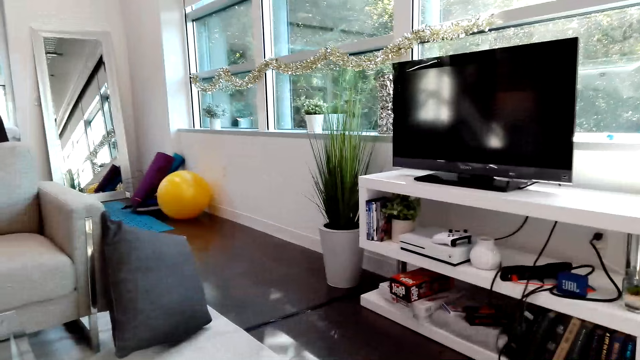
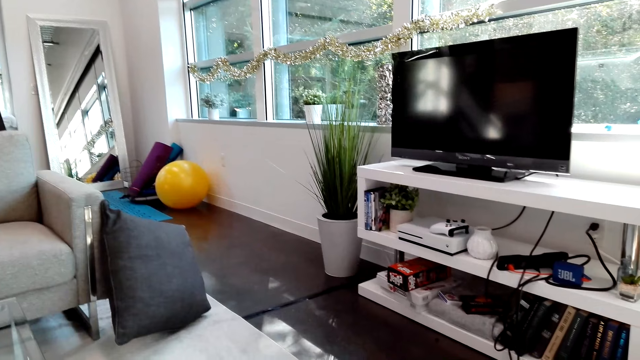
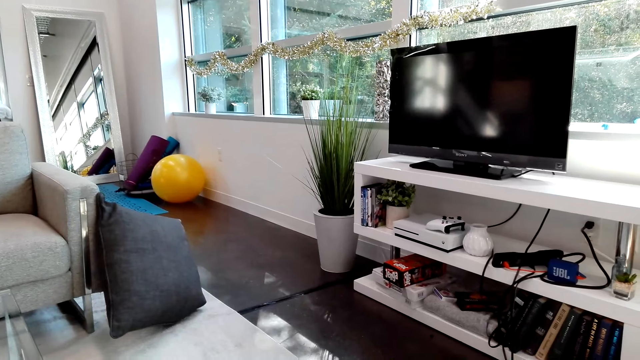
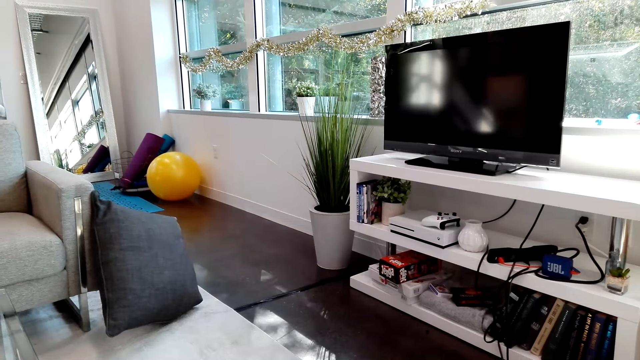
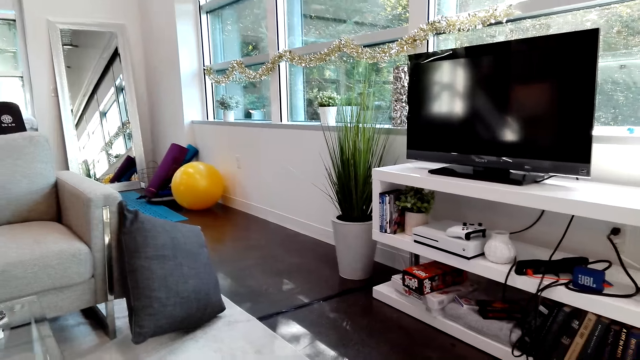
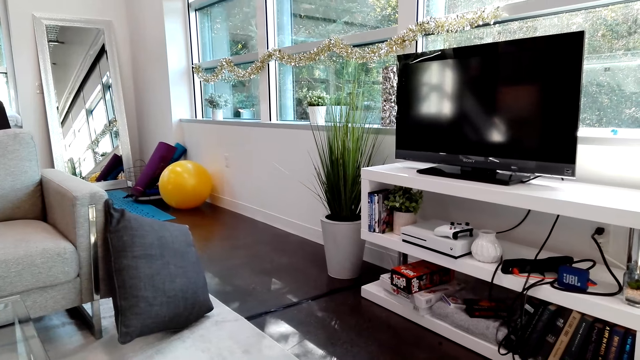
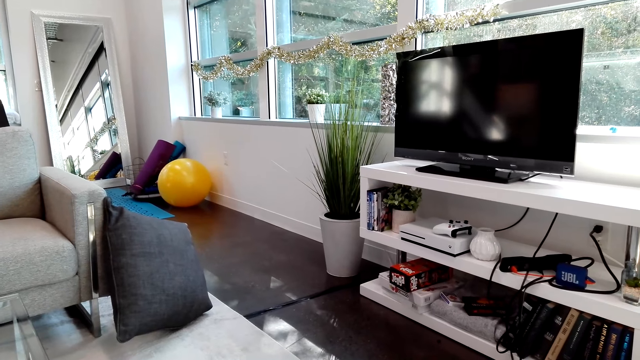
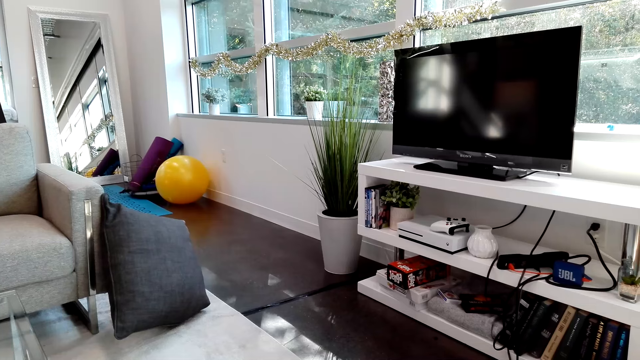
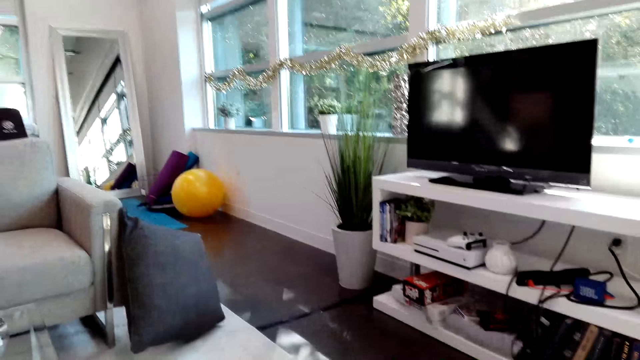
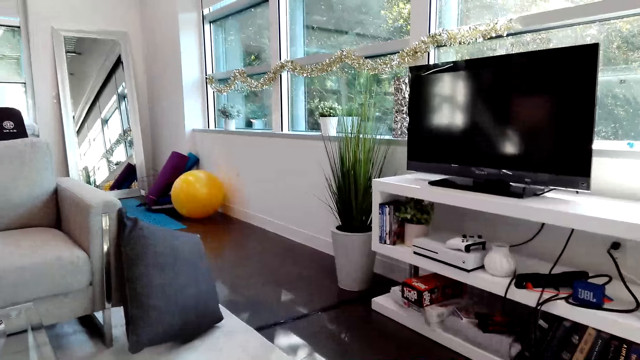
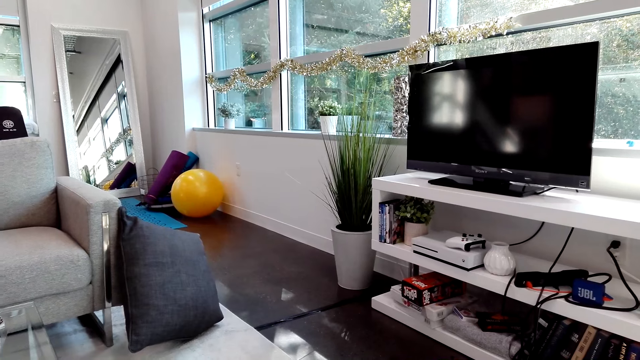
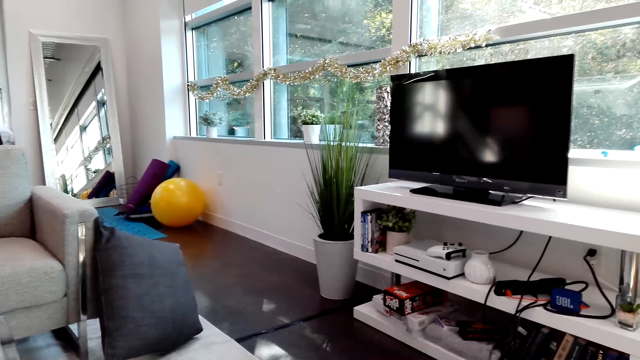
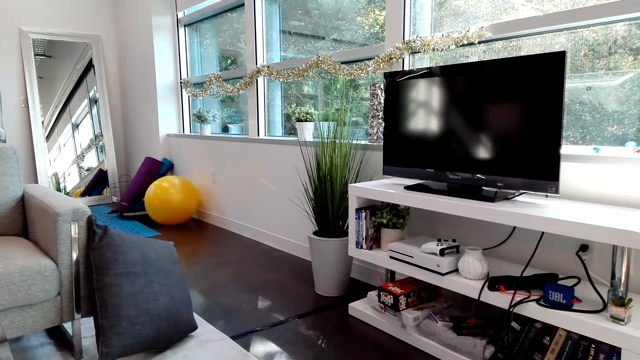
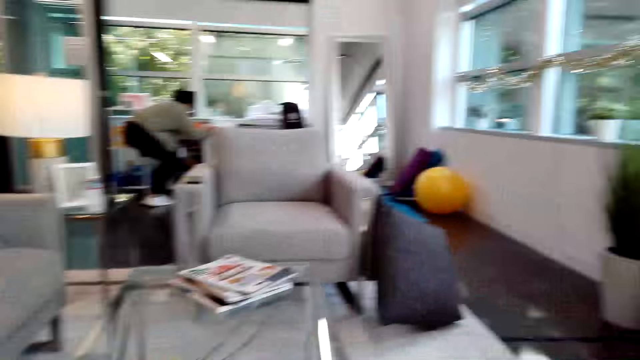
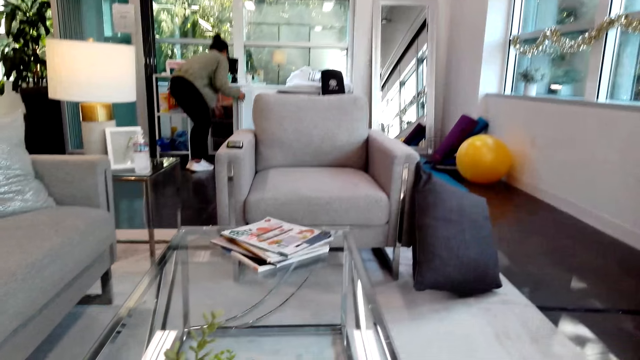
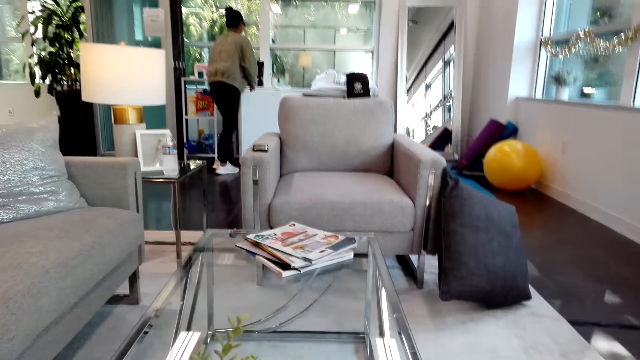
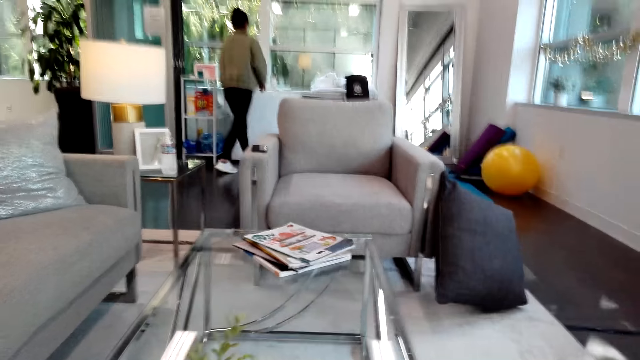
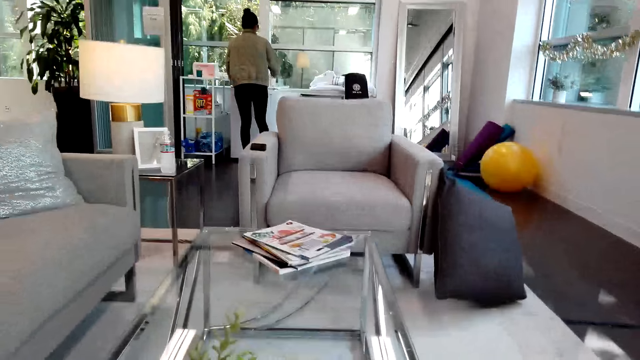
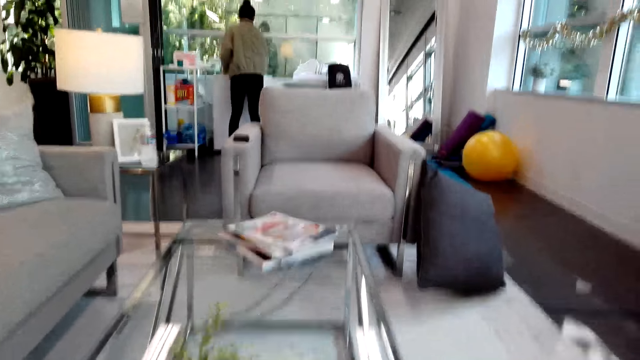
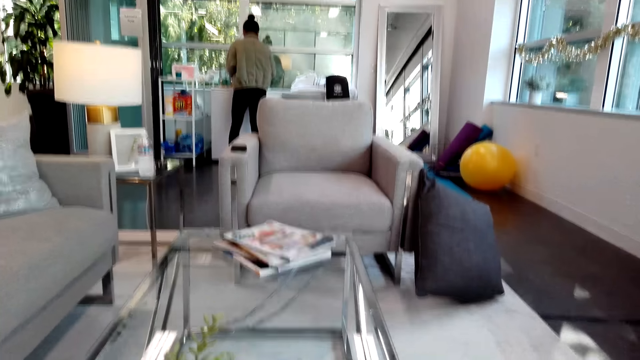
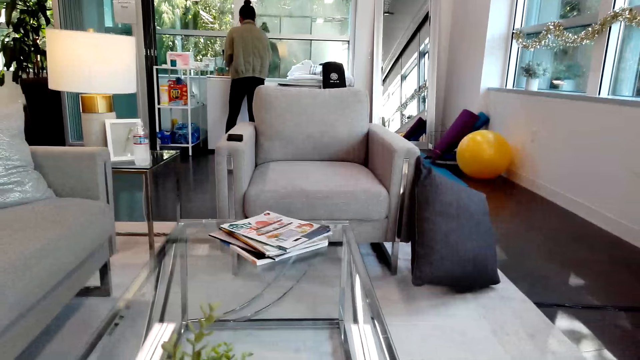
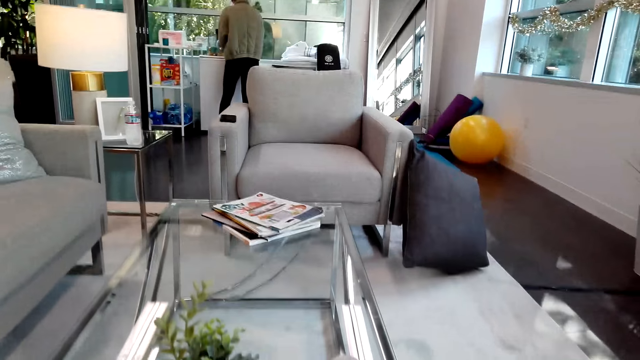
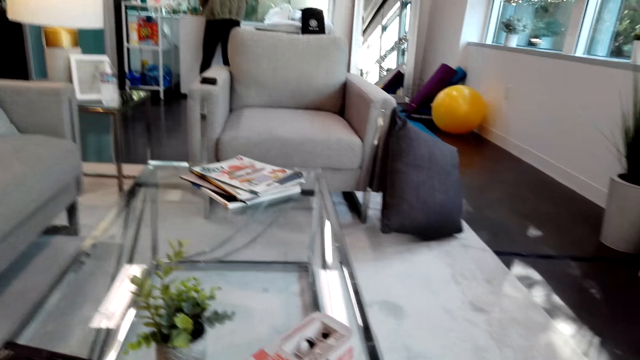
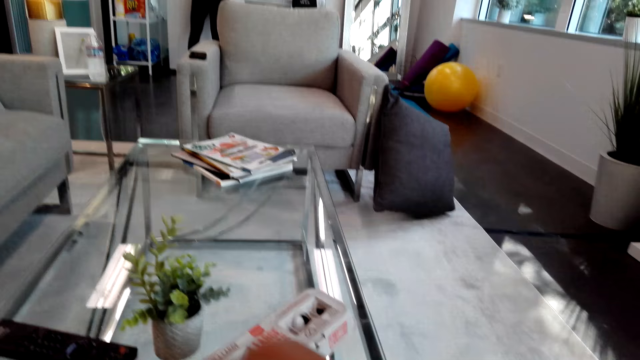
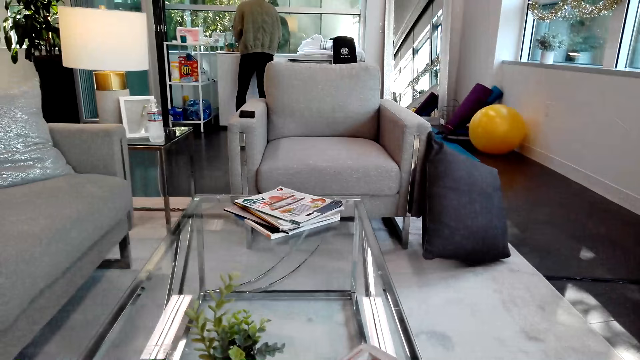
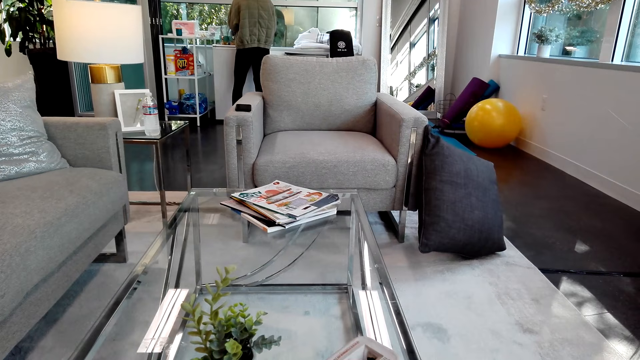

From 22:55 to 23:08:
The camera wearer stares at the television. A woman squats and closes a cabinet. The camera wearer stares at the sofa.

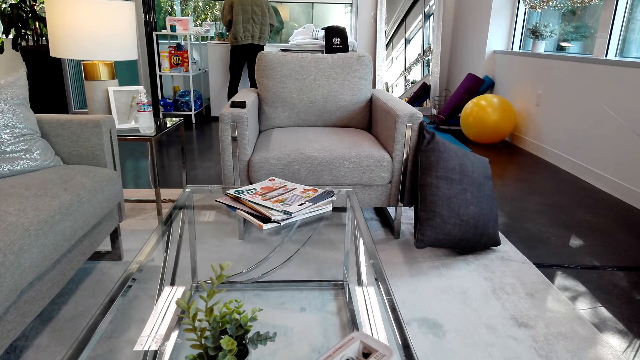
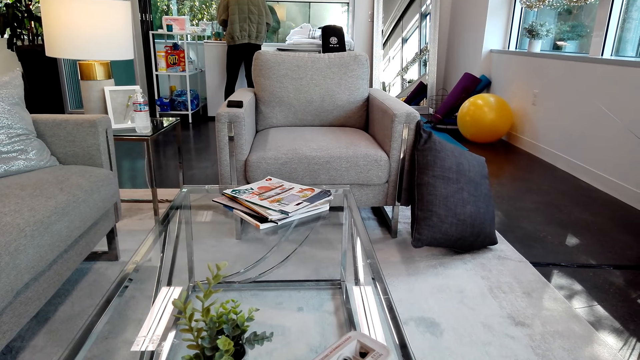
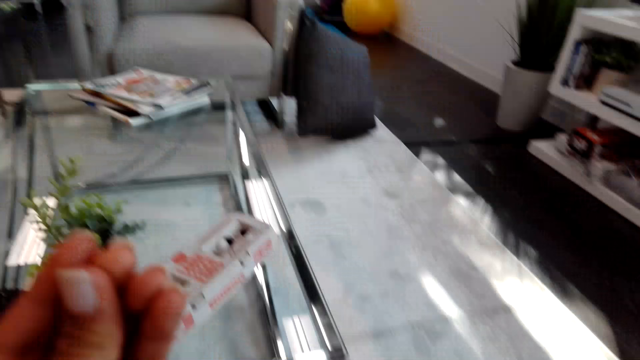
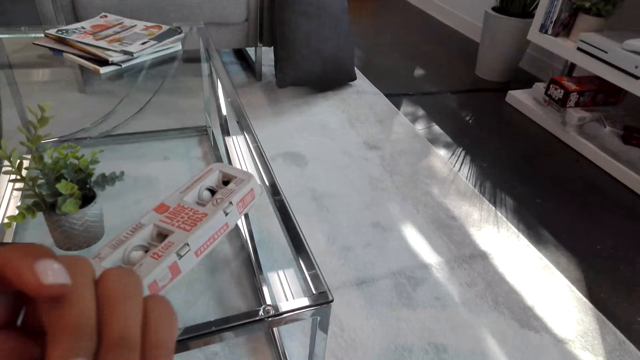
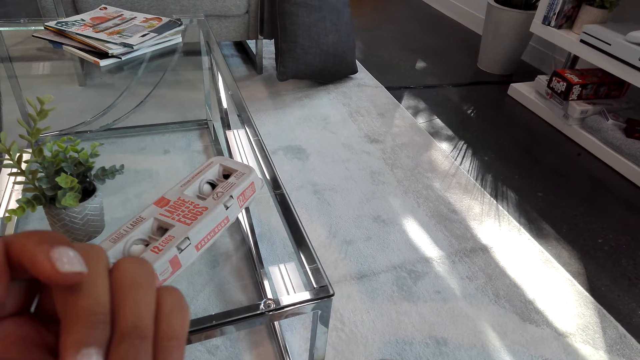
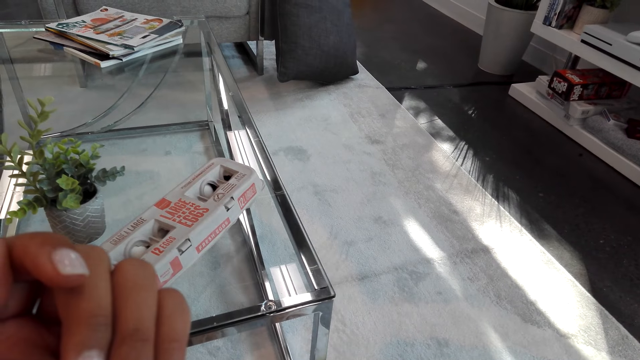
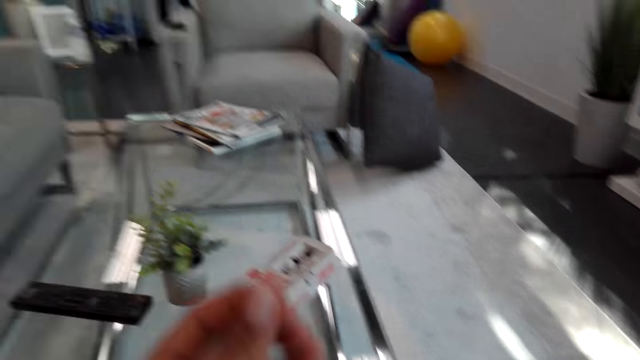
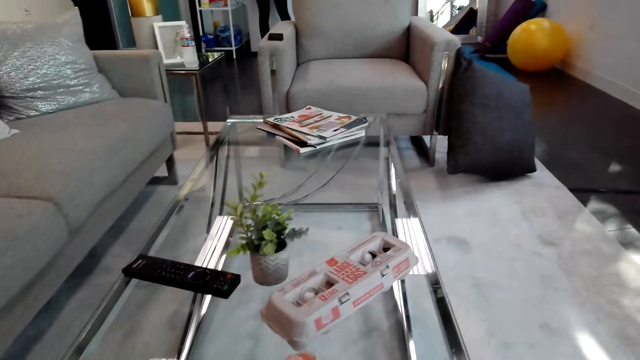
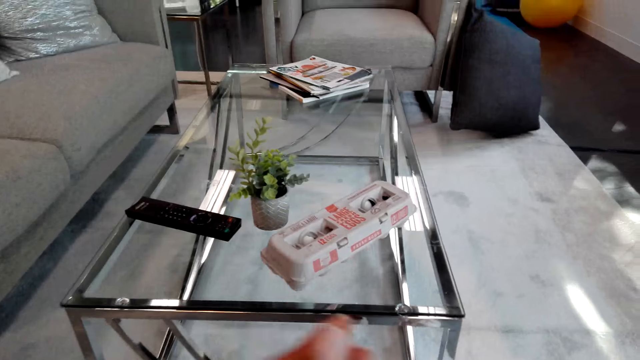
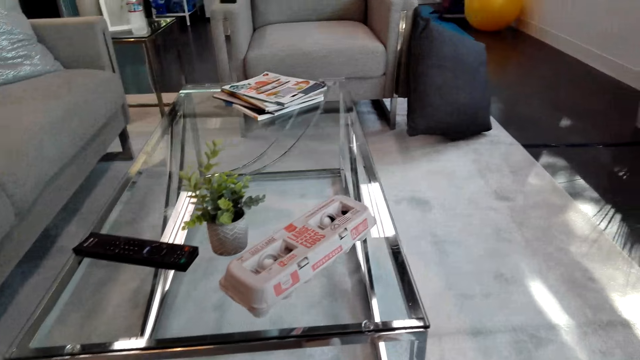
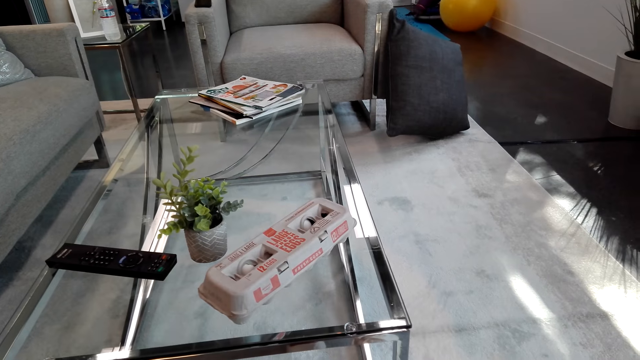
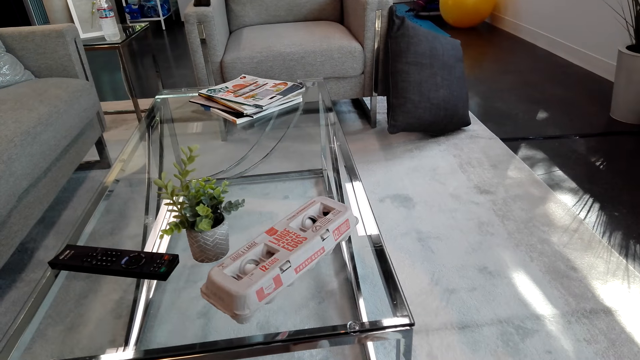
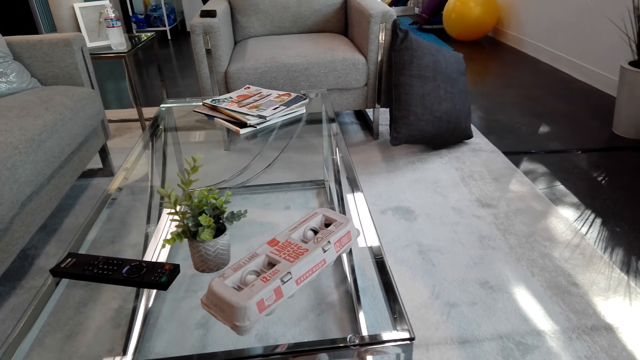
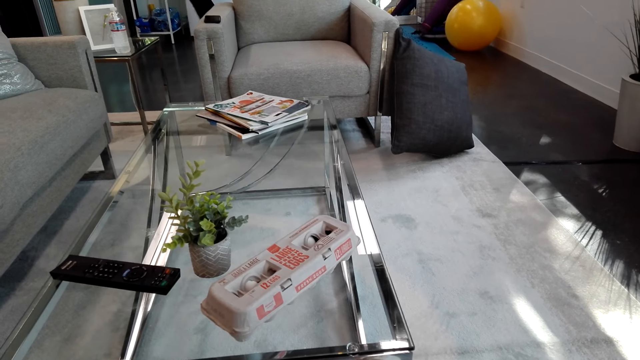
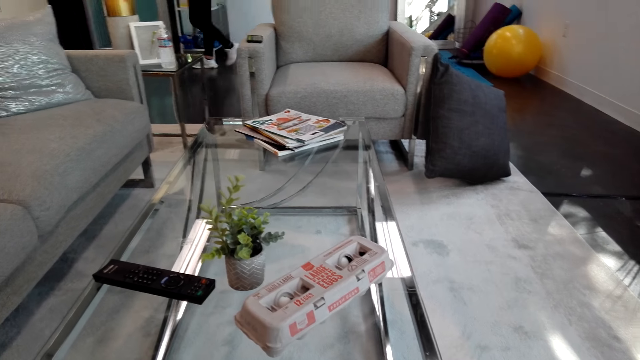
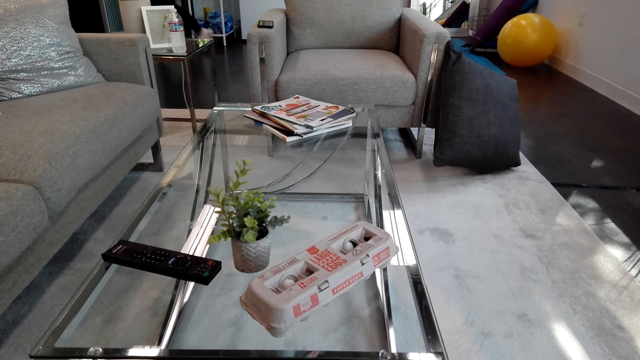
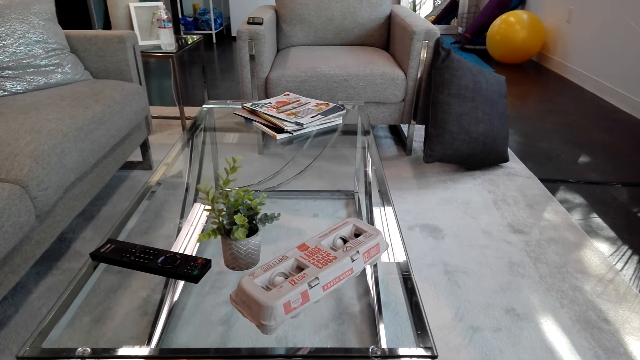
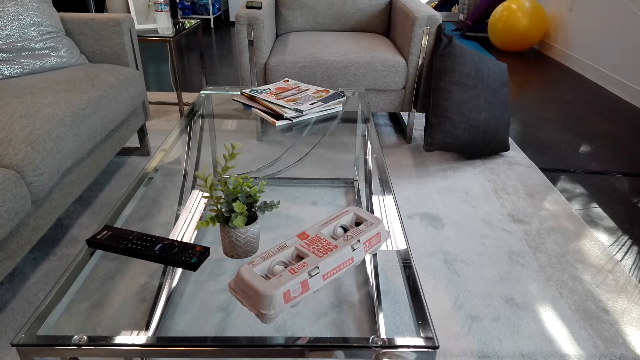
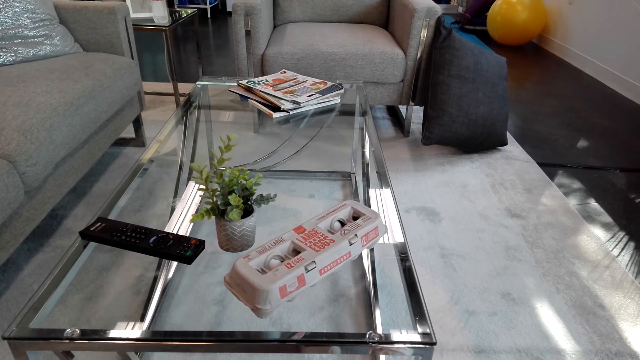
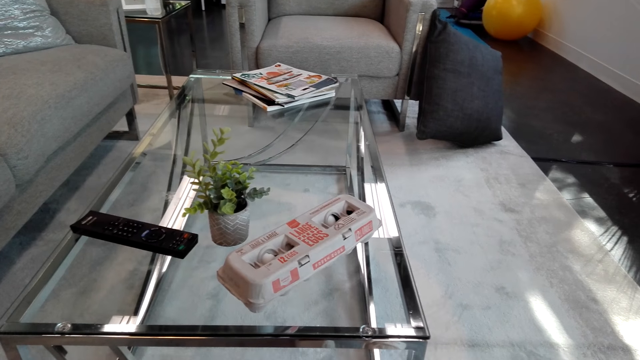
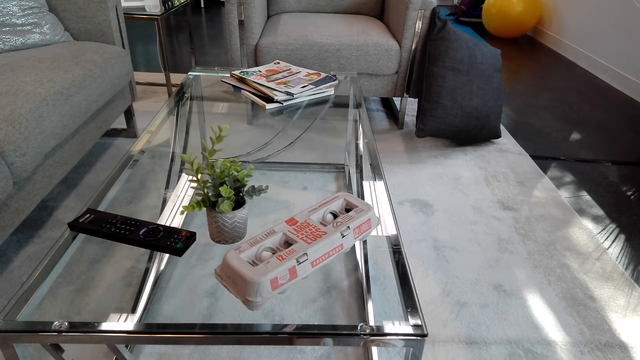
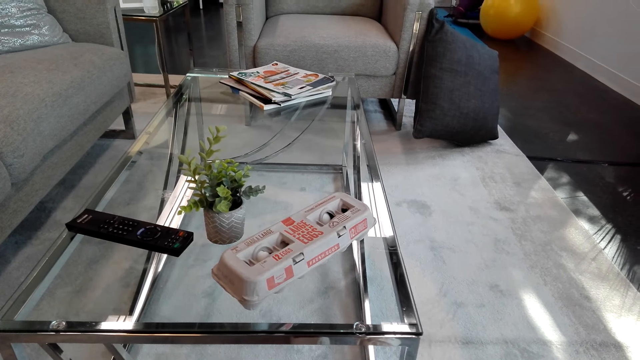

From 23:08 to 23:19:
The camera wearer moves a hand. They stare at the table.
